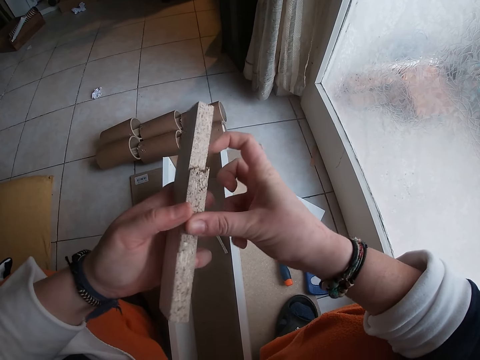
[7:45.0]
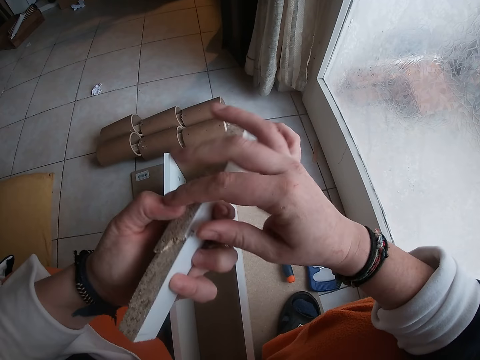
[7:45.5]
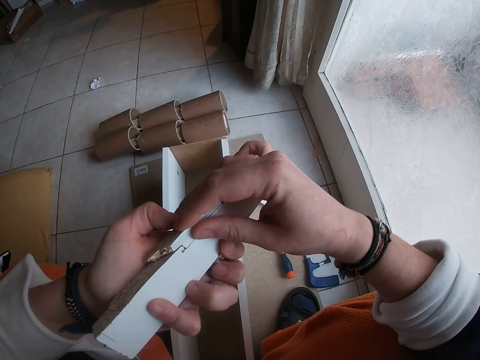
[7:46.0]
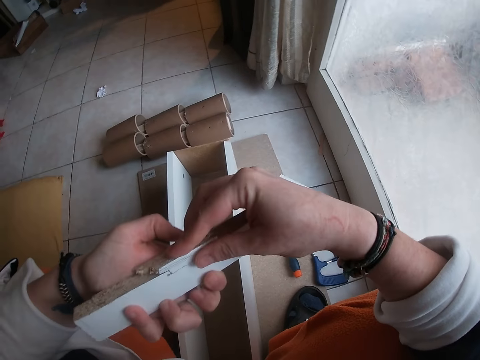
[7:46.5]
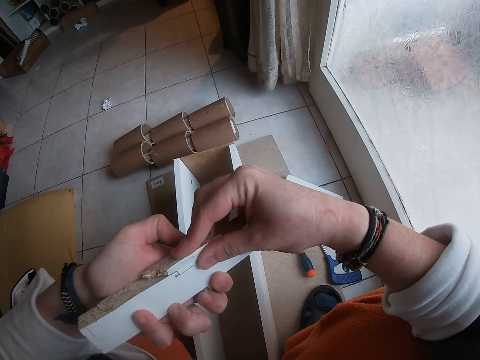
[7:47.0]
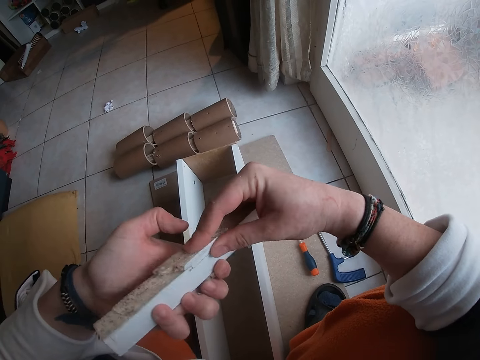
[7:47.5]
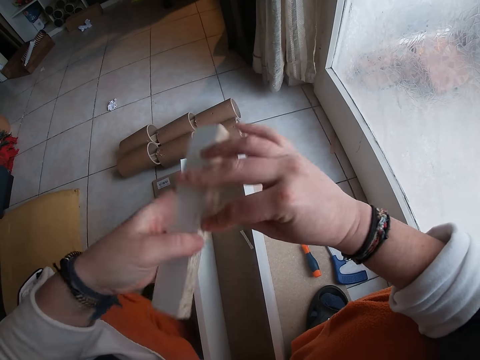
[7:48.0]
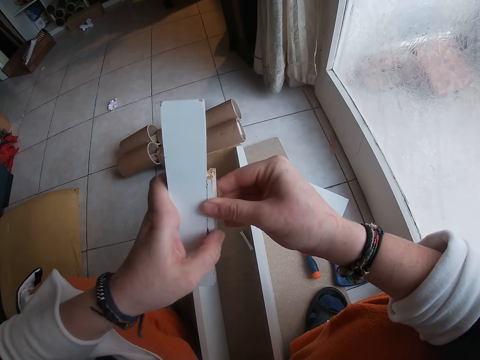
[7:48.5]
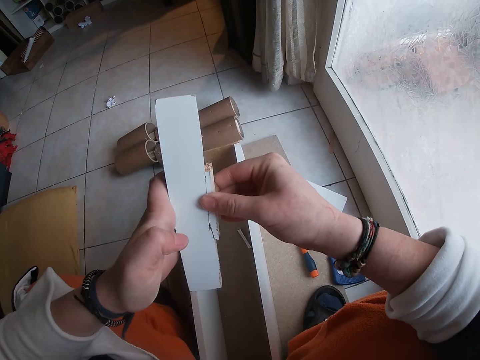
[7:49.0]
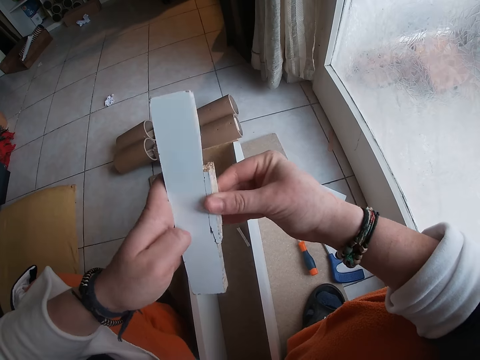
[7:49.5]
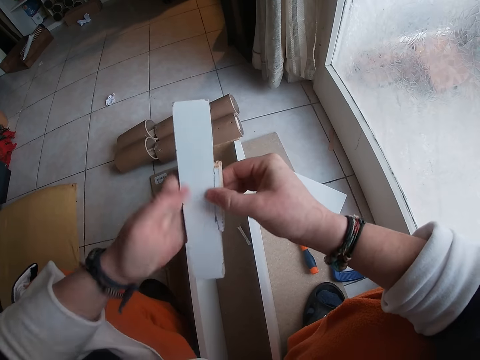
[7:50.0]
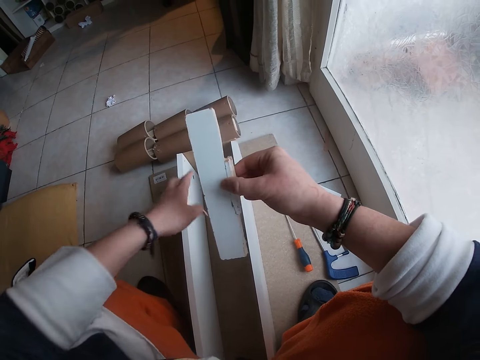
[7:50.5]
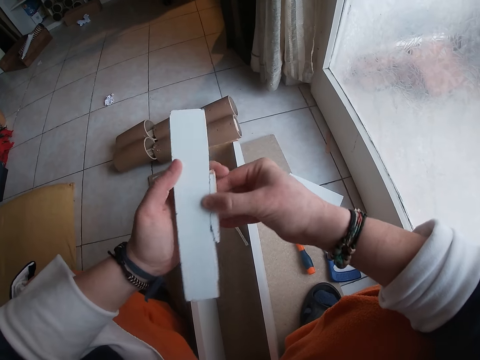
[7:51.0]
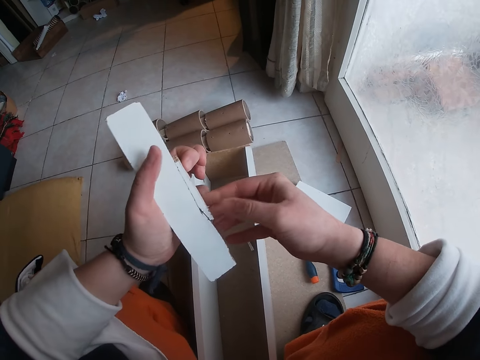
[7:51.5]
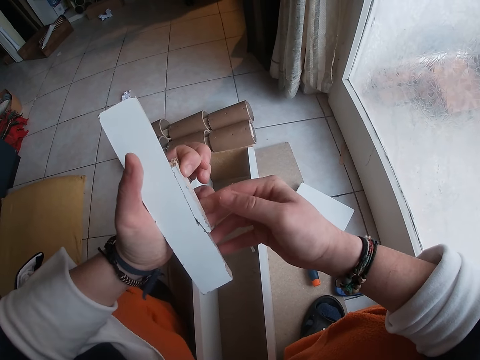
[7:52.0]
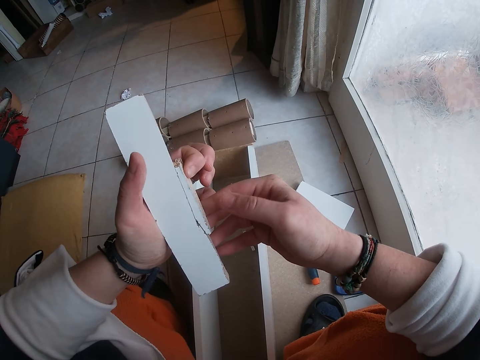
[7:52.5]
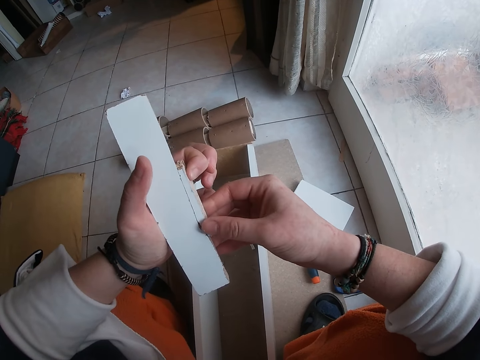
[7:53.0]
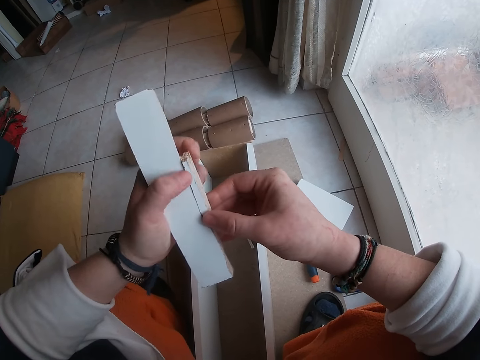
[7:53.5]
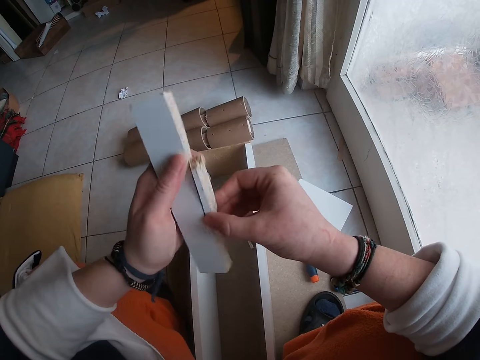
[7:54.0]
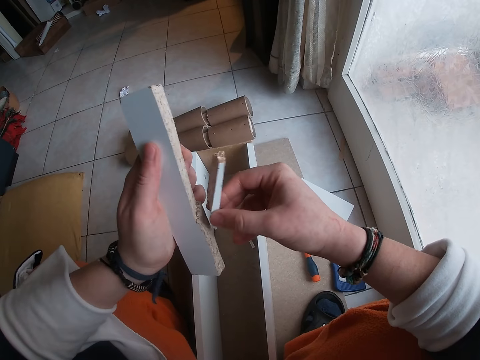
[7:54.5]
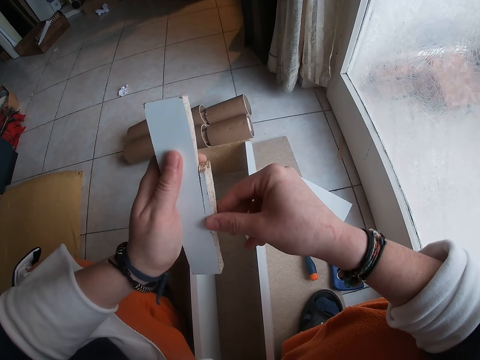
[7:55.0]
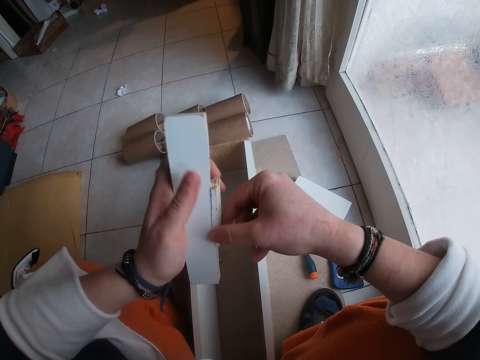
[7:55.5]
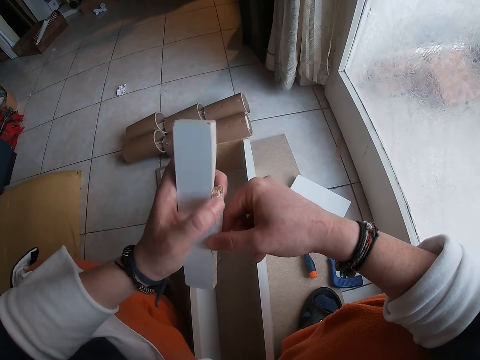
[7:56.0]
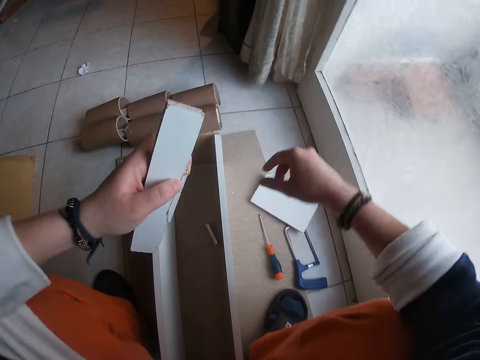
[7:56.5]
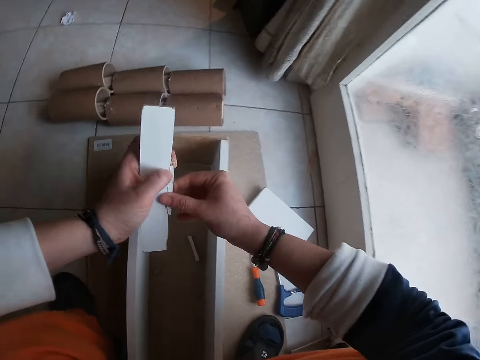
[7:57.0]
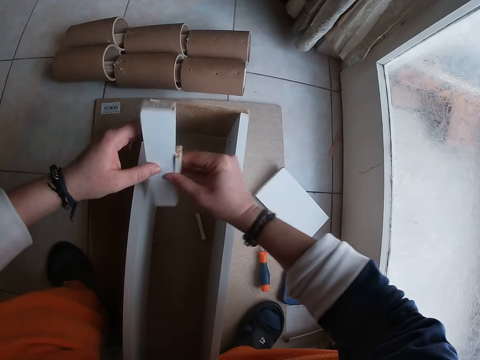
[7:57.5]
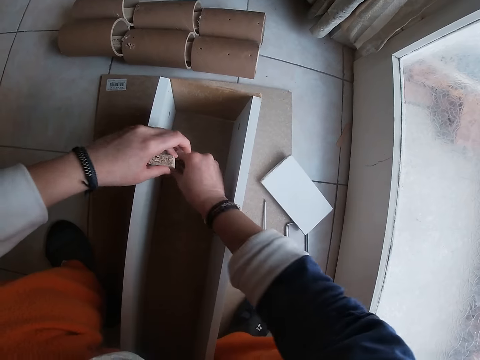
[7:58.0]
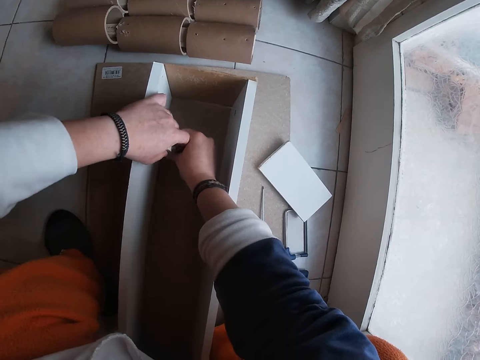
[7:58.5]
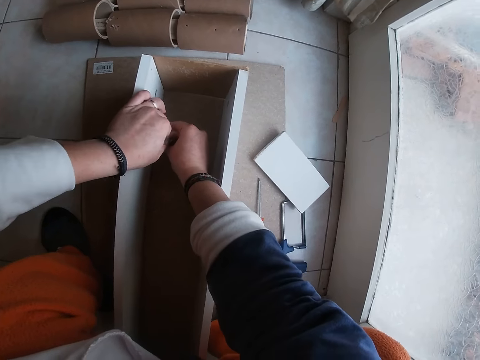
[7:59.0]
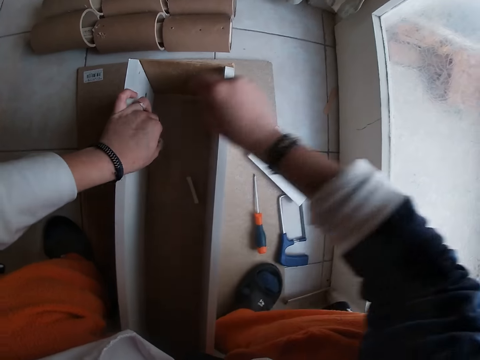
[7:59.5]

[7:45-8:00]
The camera wearer throws the piece of wood into the wood box on the floor with her right hand. She holds the wood piece with the left hand. She presses the piece of wood against the piece of wood in her left hand. She fixes the wood piece on a wood piece. She places the piece of wood in her left hand into the wood box or wood structure on the floor with both hands.

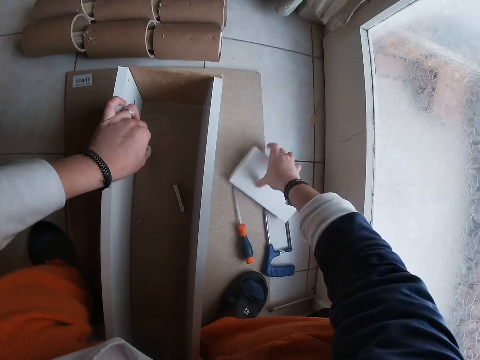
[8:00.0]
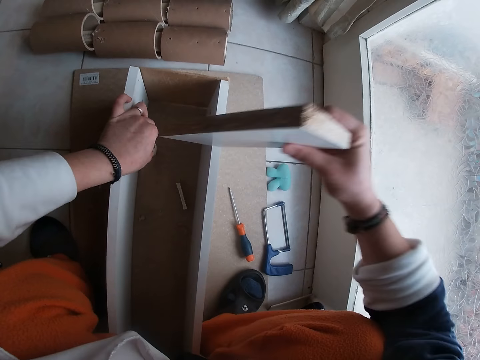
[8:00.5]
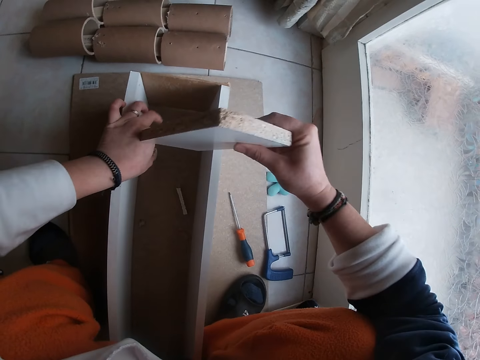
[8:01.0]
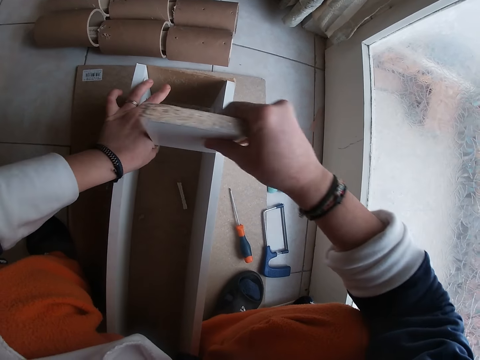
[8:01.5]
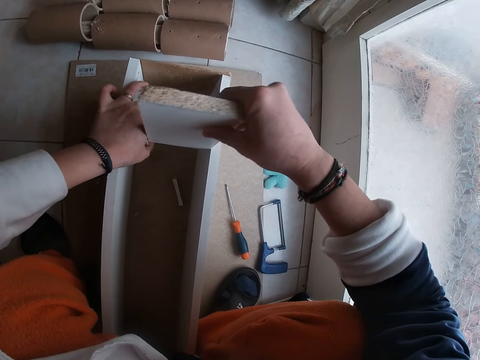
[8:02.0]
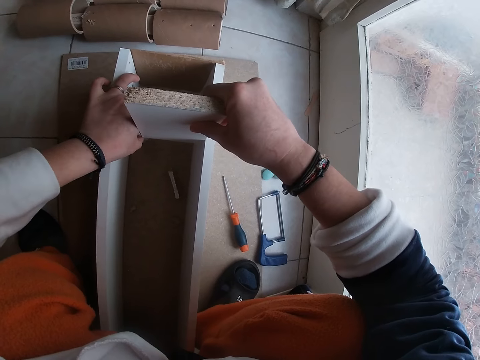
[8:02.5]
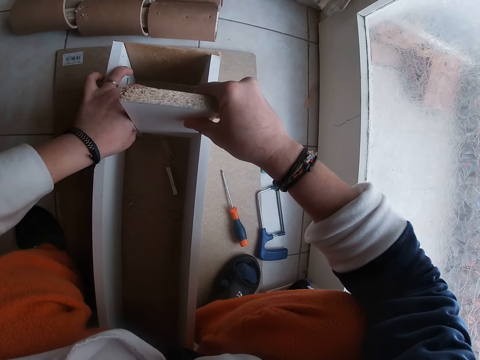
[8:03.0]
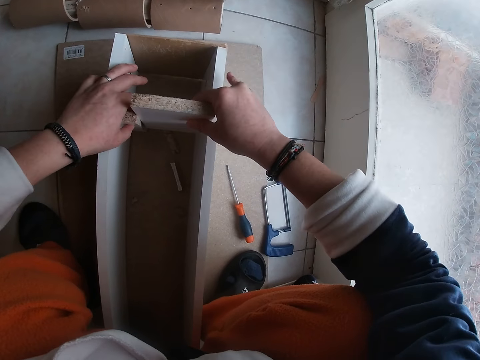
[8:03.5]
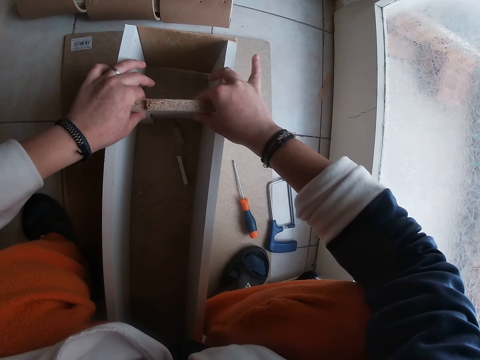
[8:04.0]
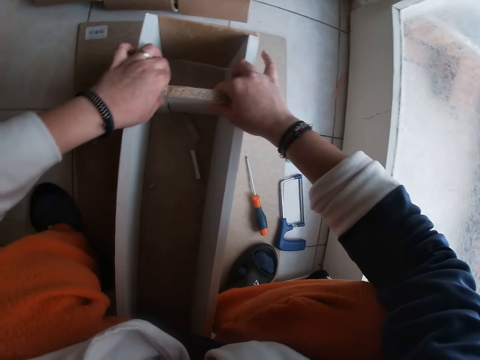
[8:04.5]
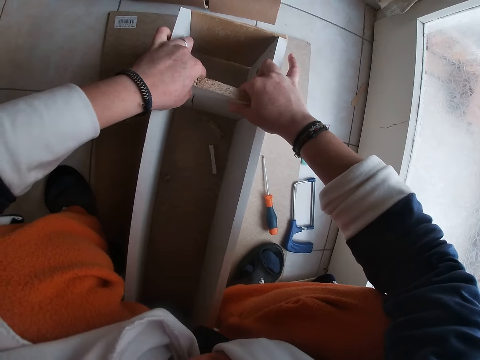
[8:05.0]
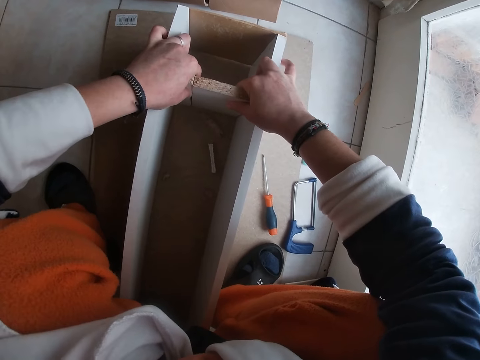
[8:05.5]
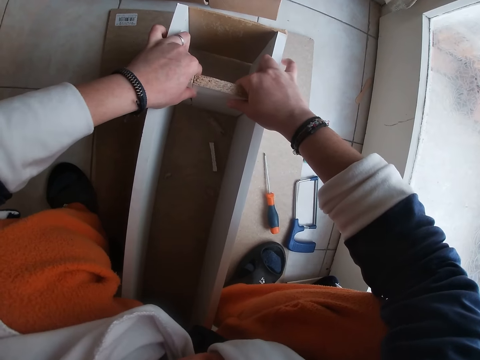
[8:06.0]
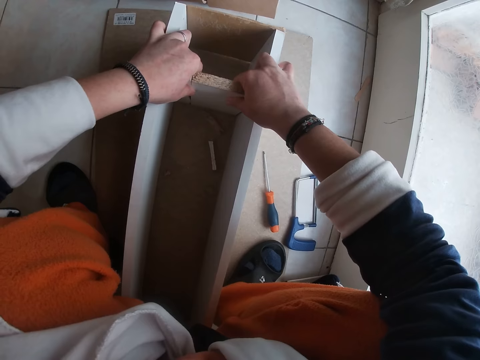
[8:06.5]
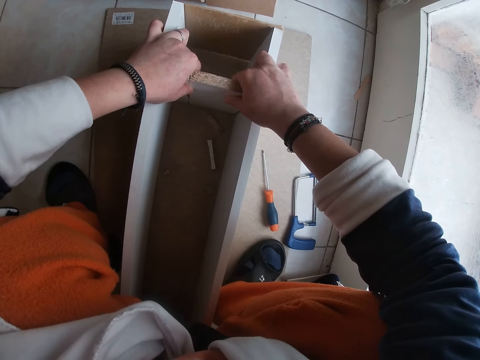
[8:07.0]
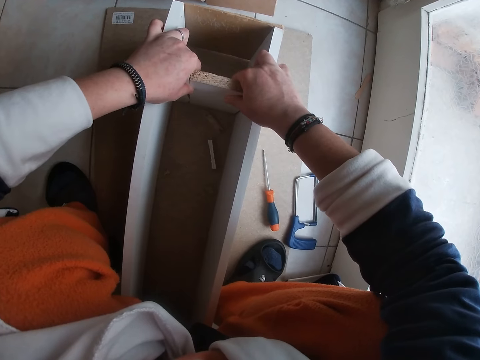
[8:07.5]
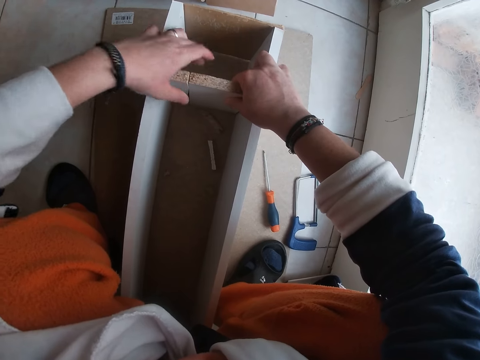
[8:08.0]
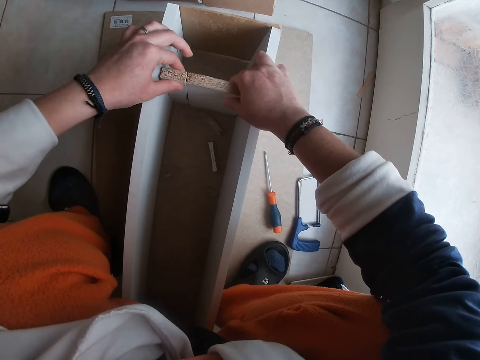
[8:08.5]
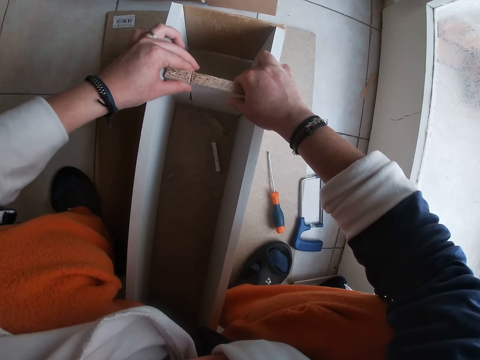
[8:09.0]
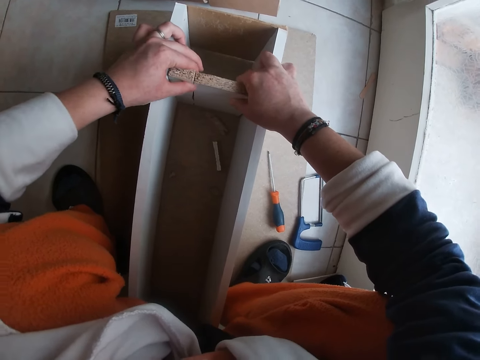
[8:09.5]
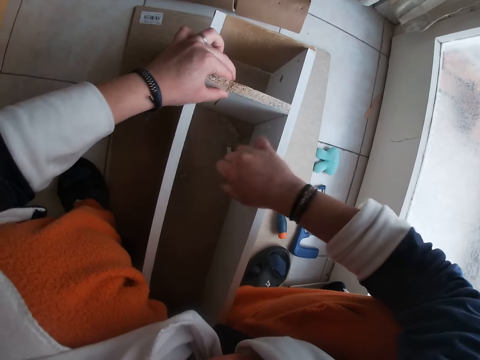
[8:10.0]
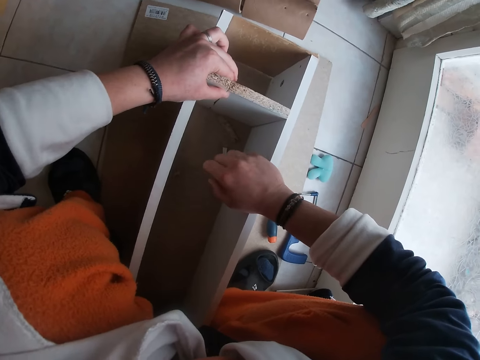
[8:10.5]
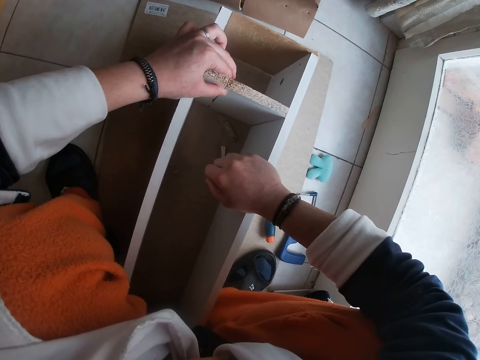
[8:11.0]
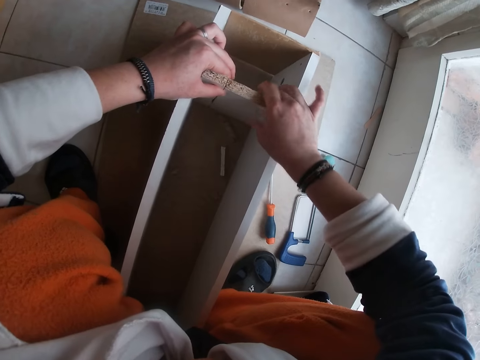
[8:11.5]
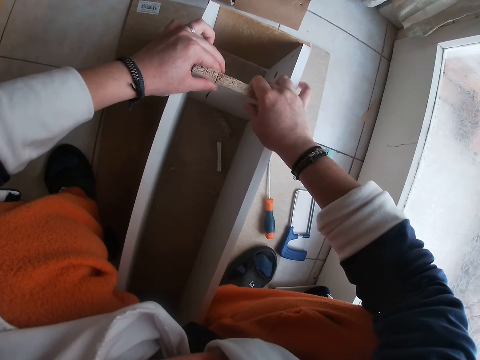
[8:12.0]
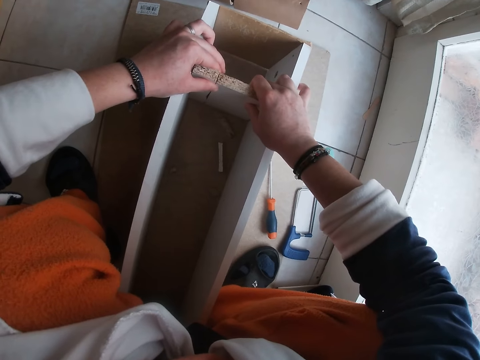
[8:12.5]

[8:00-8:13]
The camera wearer picks up the piece of wood on the floor with her right hand. She sets the piece of wood in her left hand and the piece of wood in her right hand into the wood box or wood structure on the floor. She fixes the wood piece in the wood structure. She places her right hand on the wood box on the floor. She views the wood pieces in the wood structure. She holds the piece of wood in the wood box on the floor with her right hand.
